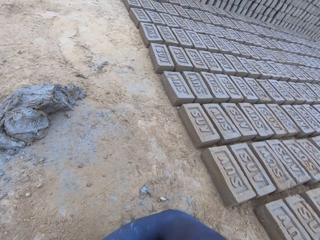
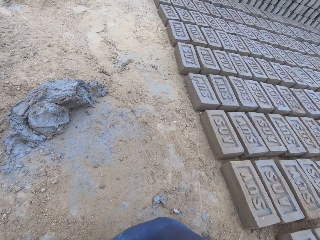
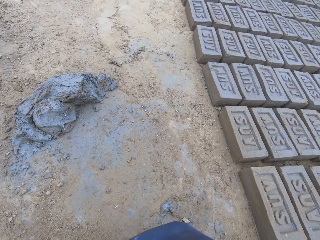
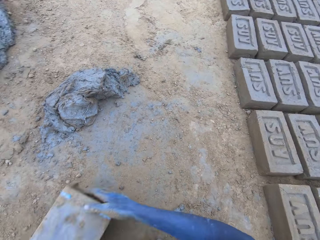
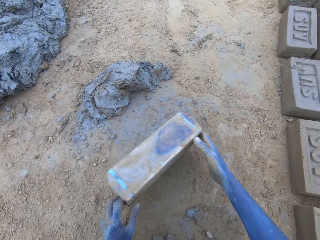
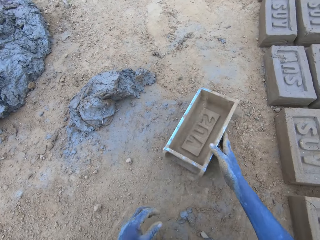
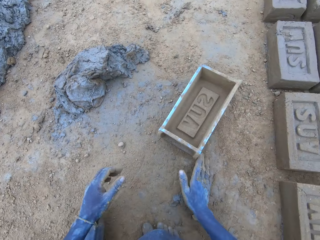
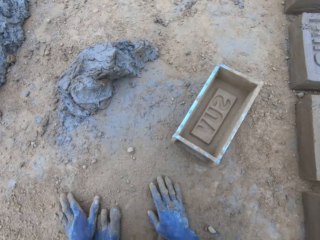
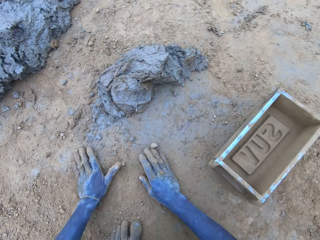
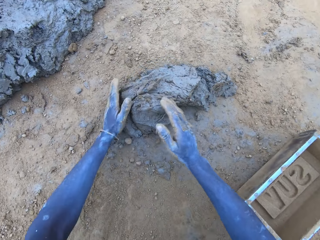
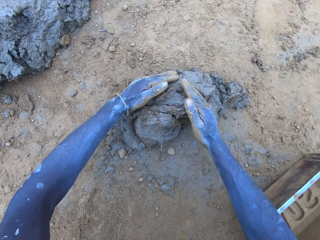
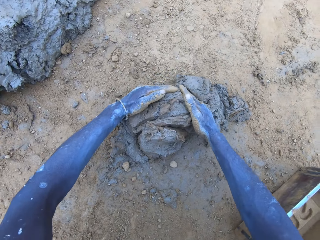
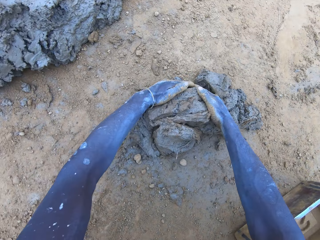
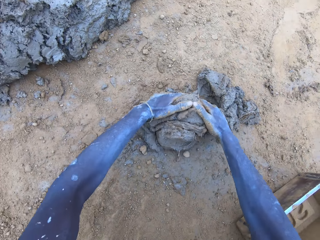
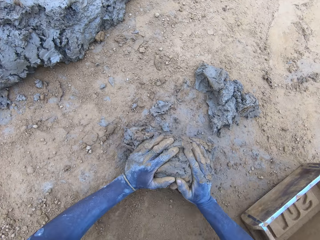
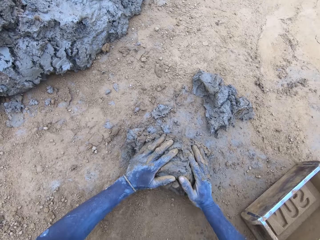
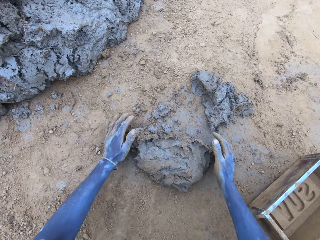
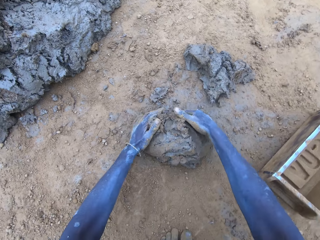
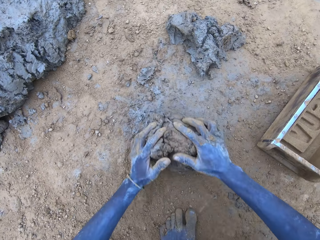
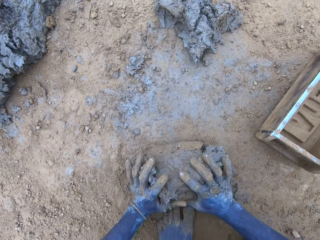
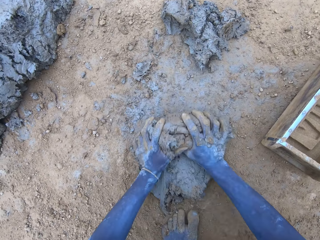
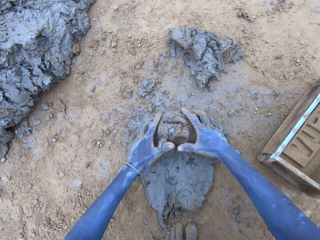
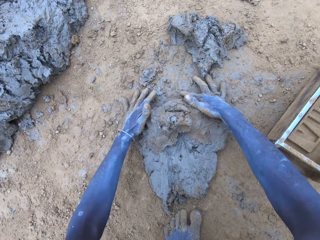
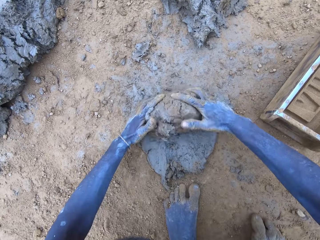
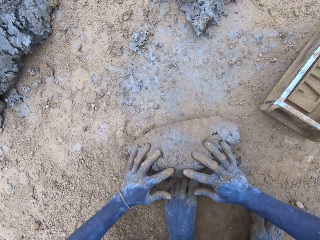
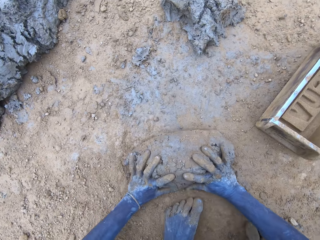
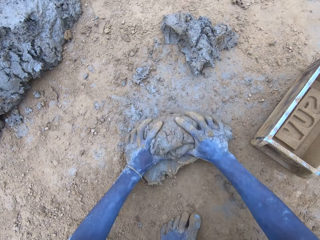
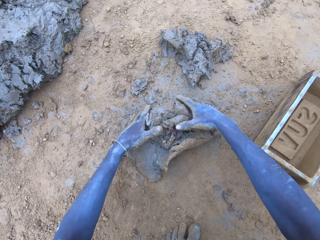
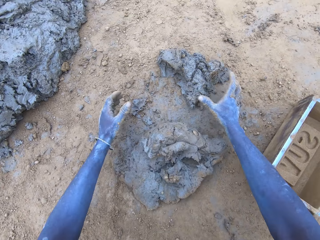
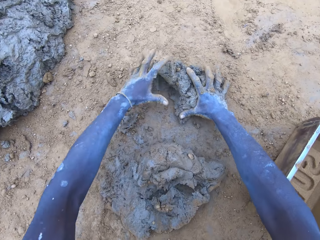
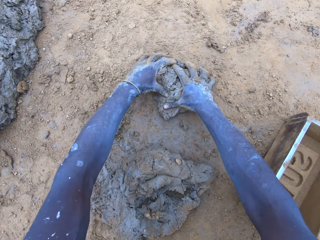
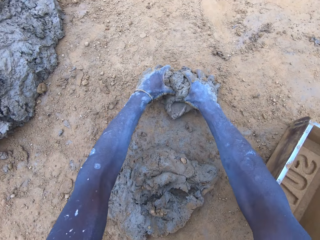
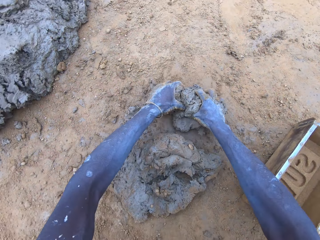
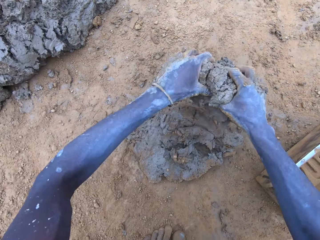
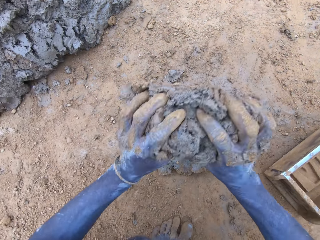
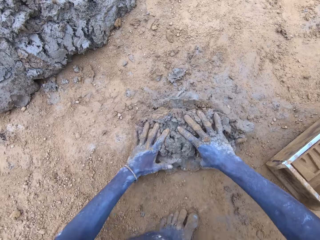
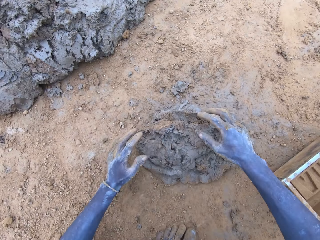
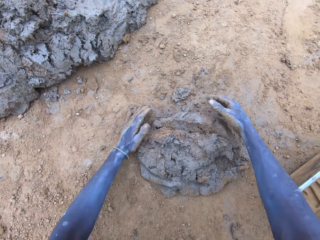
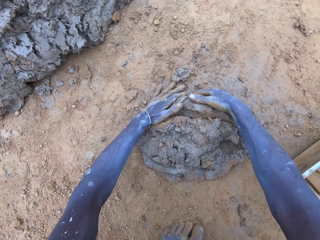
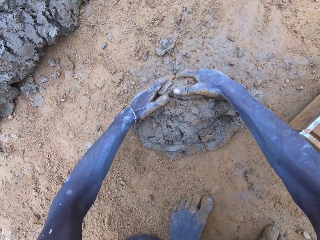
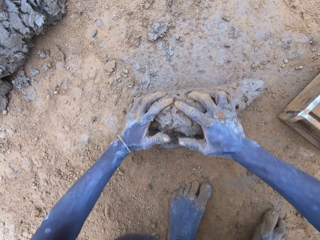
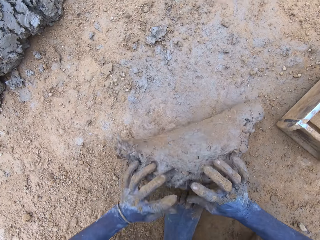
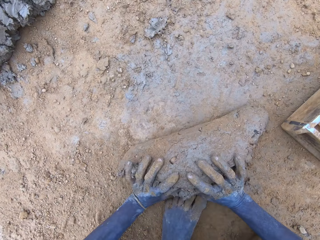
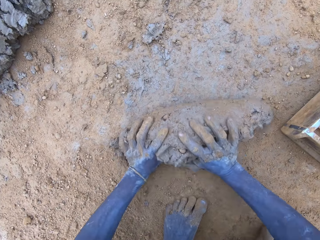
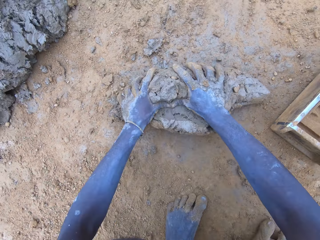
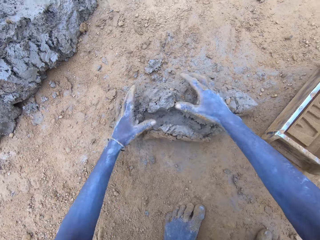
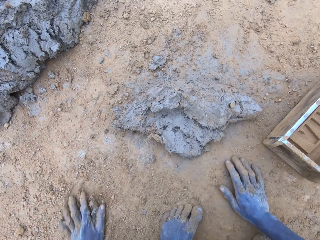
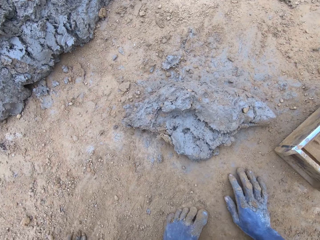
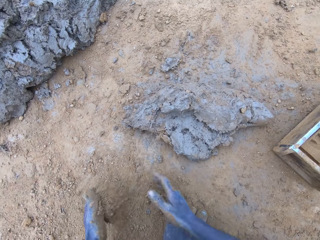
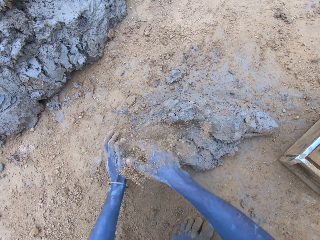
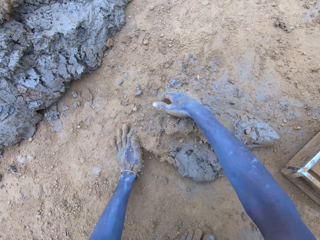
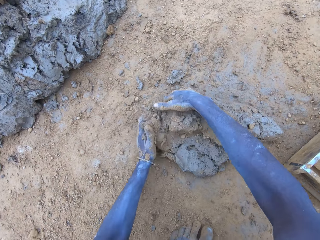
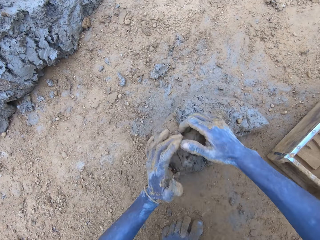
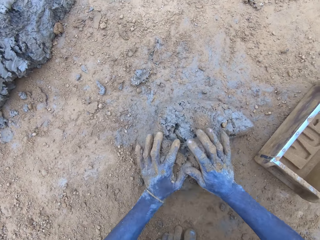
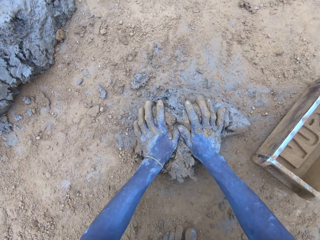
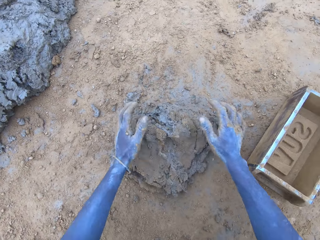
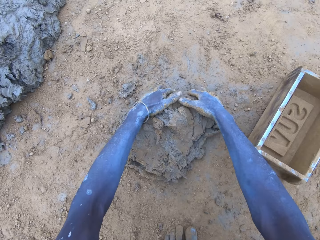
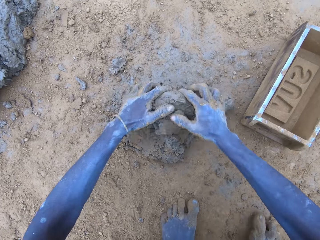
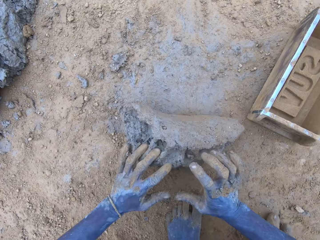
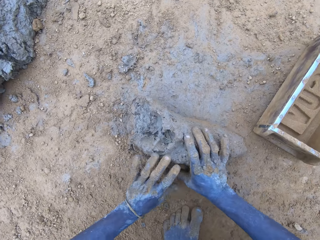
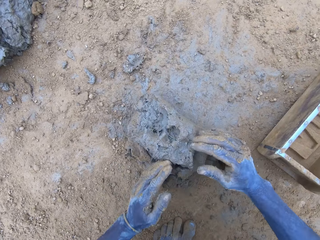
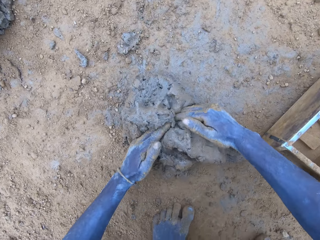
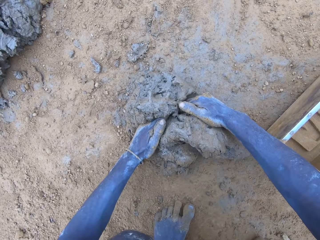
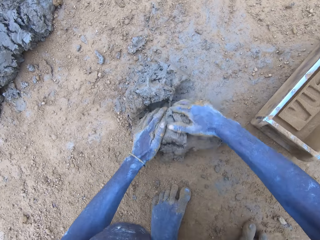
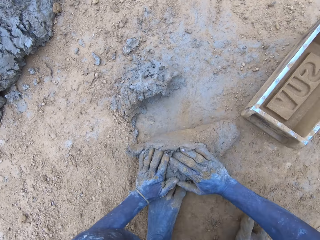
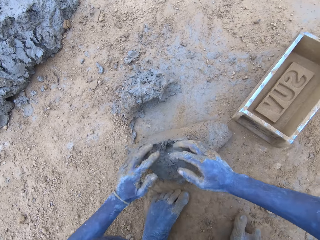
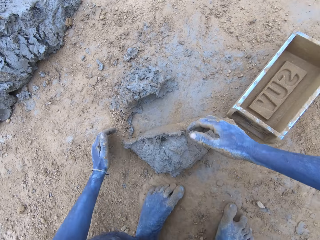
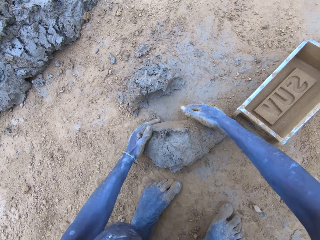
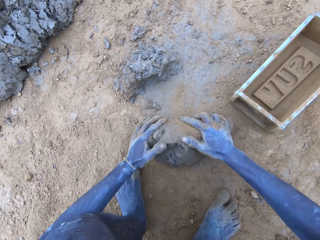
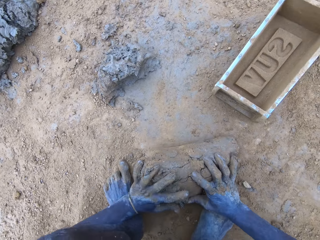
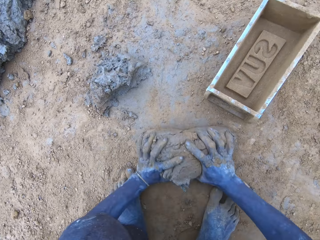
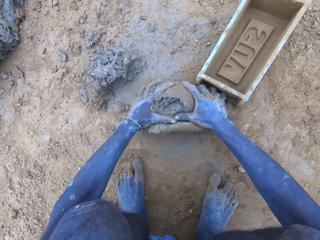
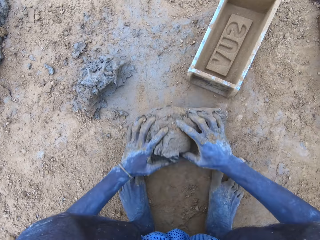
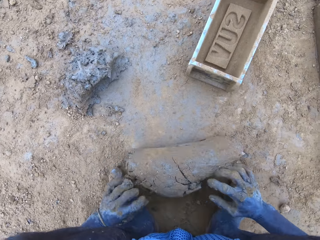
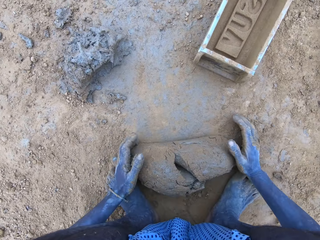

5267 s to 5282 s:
The camera wearer puts the clay brick molder down with his right hand. He rubs both hands on the ground. He slices the clay with both hands. He molds the mud. He rolls the clay on the ground with both hands. He grabs the clay with both hands. He mixes the clay together with both hands. He rolls the clay on the ground with both hands. He grabs soil on the ground. He rolls the clay on the ground with both hands. He slices the clay with both hands. He rolls the clay on the ground with both hands.

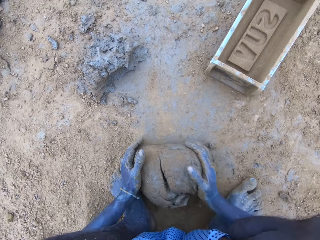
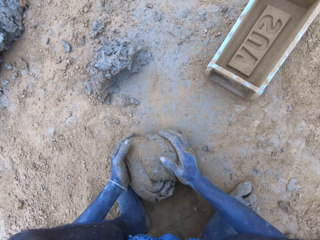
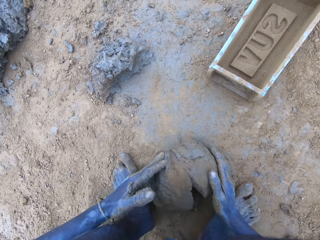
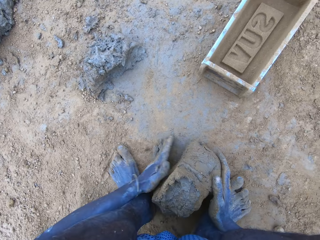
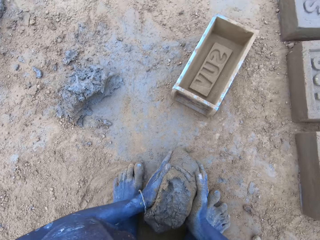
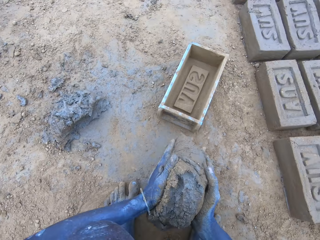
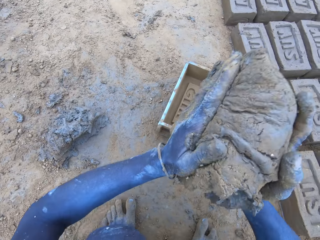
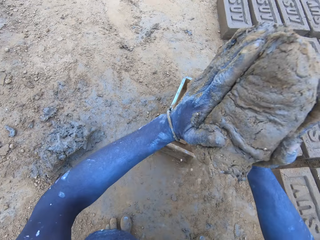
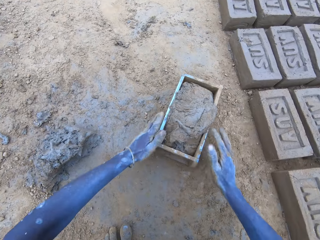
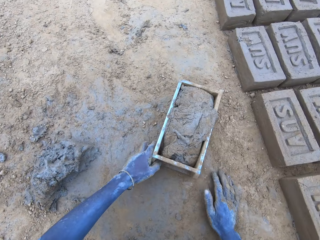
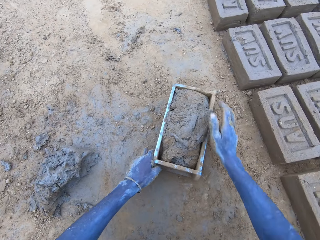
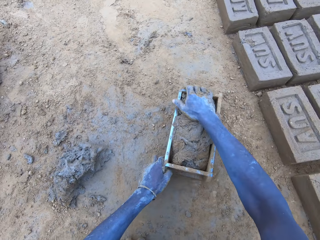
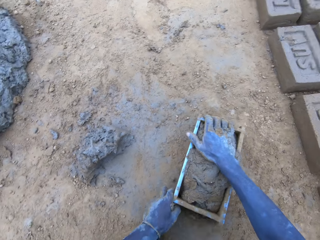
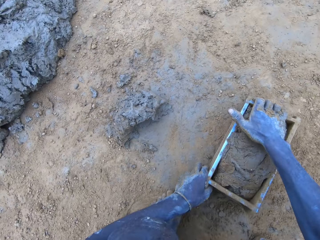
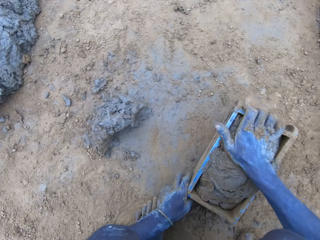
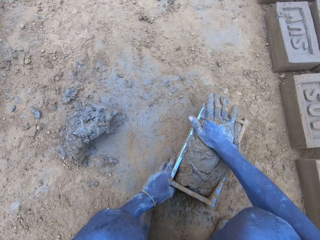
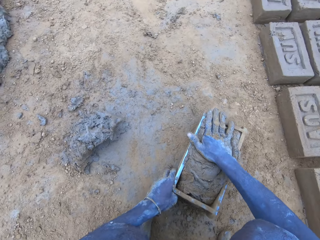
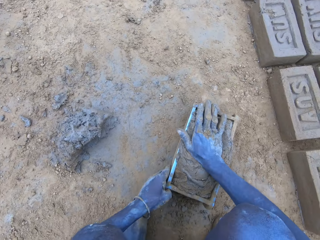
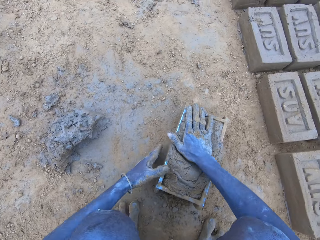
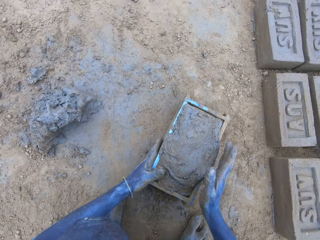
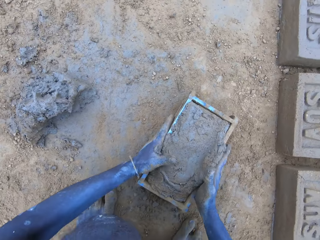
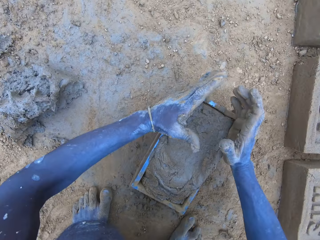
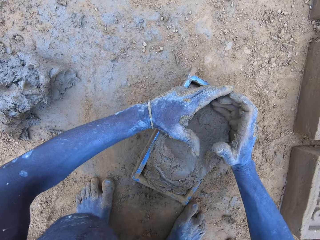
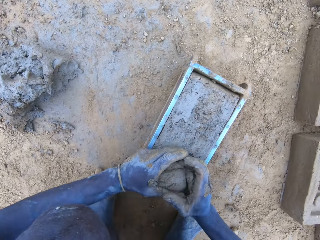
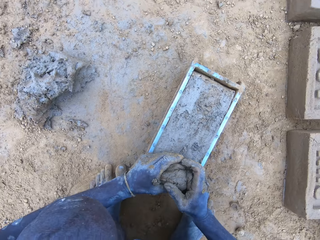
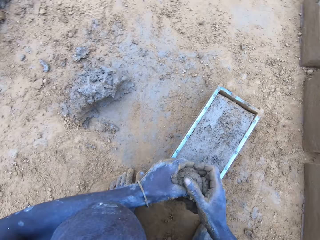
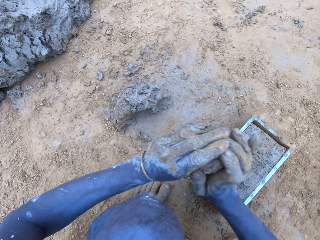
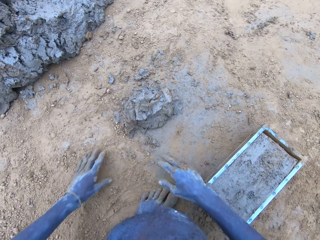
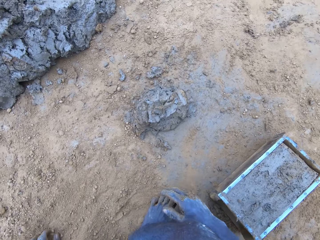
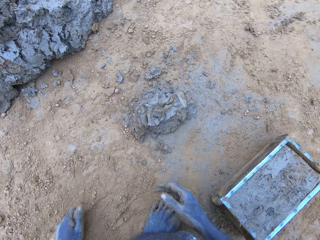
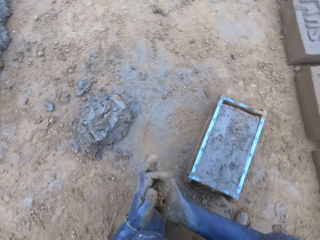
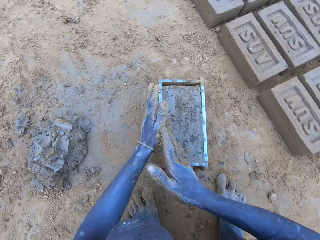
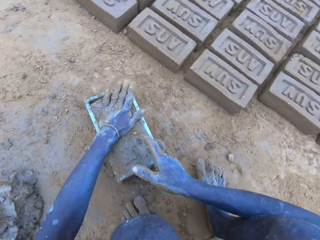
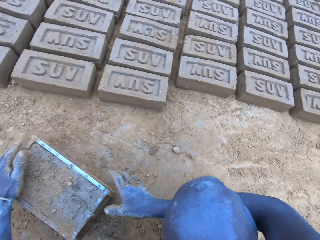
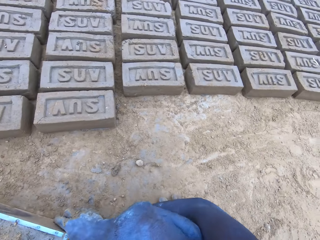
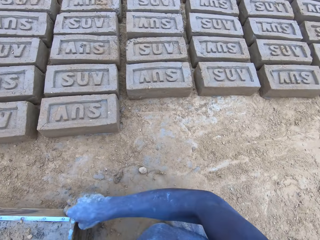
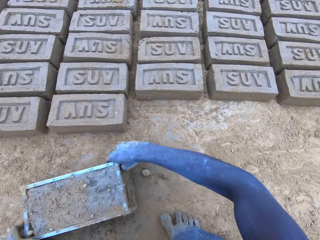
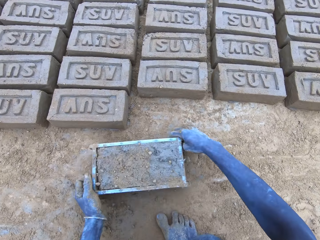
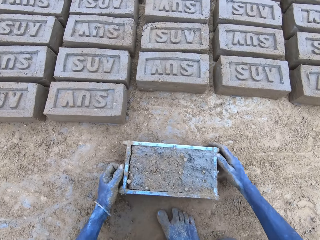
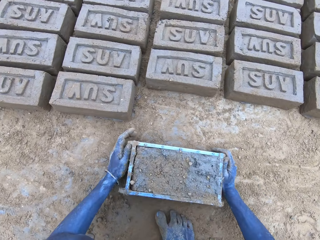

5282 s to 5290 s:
The camera wearer lifts the rolled clay. They throw the rolled clay on the clay brick molder with both hands. They adjust the rolled clay with the right hand. They remove the excess clay with both hands. They throw the excess clay with both hands. They rub both hands together. They tap the clay with the left hand. They lift the clay brick molder with both hands.
